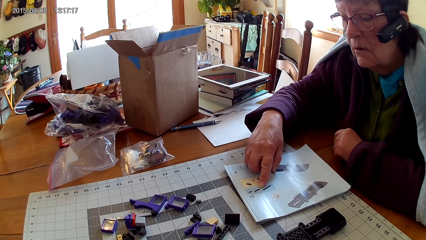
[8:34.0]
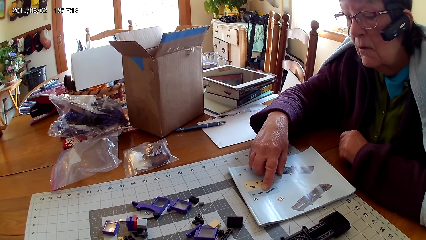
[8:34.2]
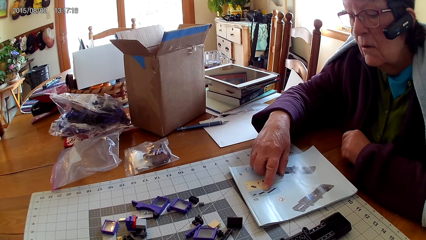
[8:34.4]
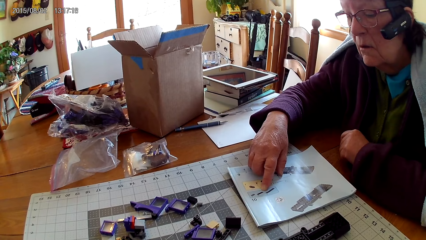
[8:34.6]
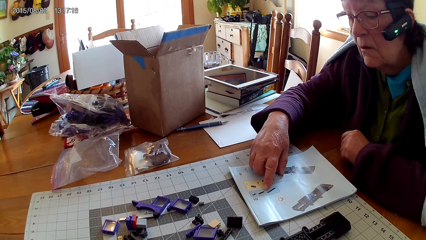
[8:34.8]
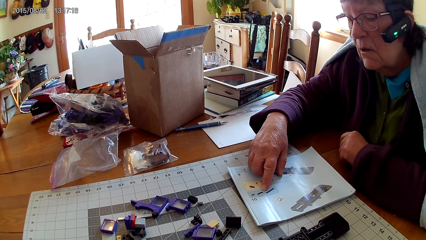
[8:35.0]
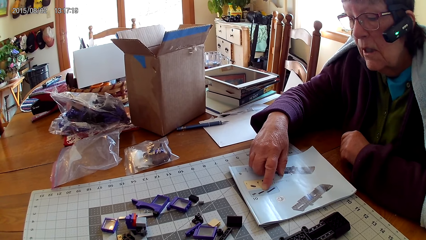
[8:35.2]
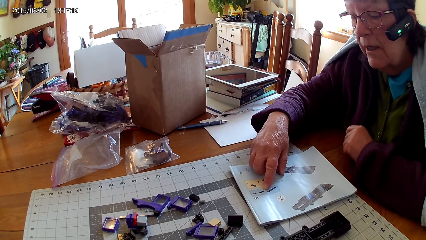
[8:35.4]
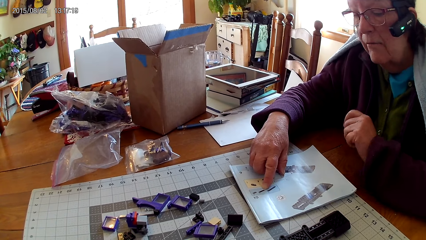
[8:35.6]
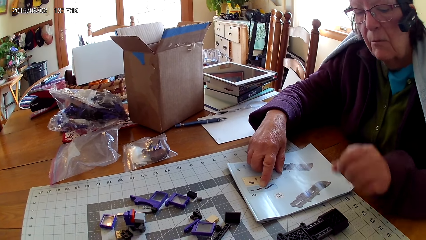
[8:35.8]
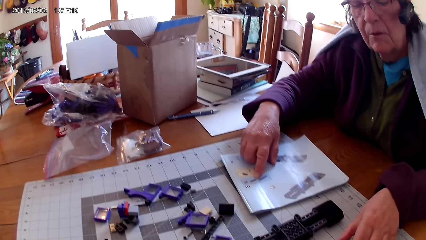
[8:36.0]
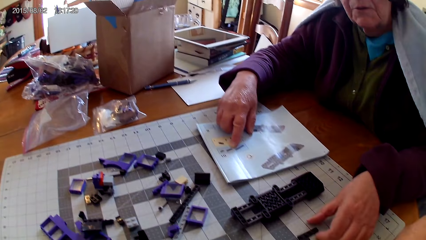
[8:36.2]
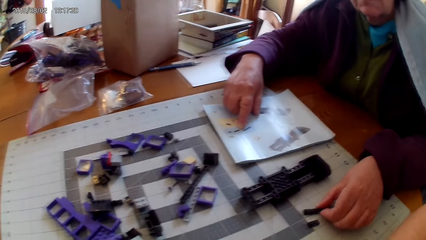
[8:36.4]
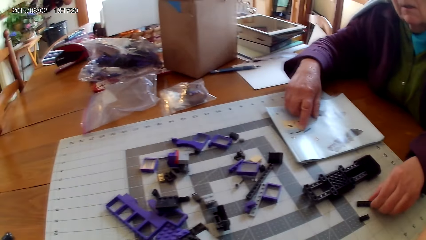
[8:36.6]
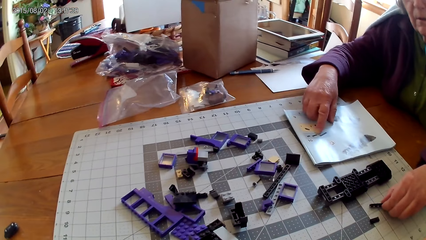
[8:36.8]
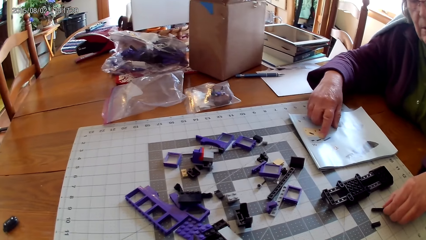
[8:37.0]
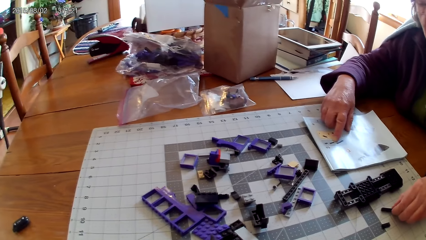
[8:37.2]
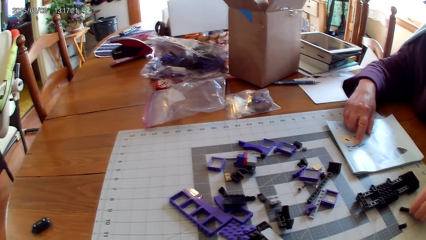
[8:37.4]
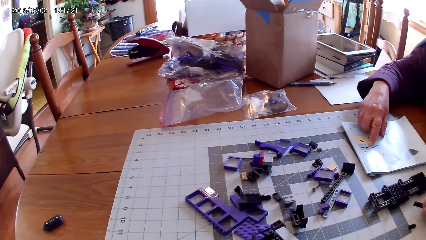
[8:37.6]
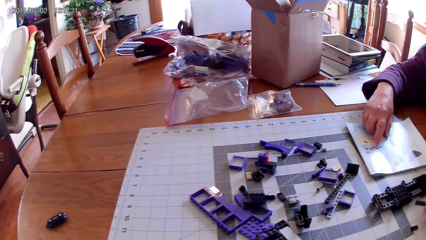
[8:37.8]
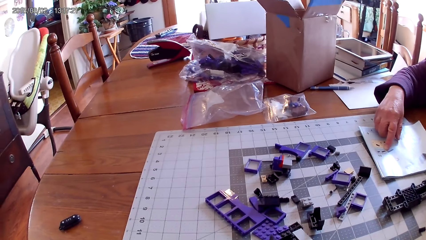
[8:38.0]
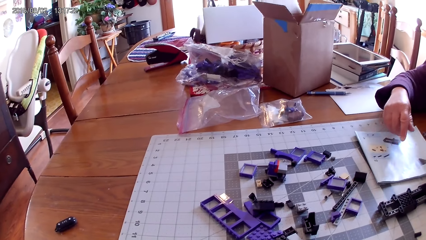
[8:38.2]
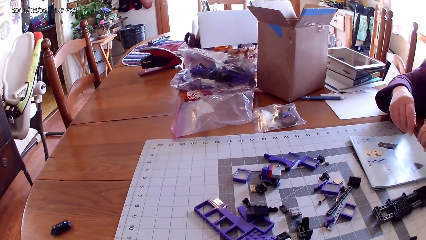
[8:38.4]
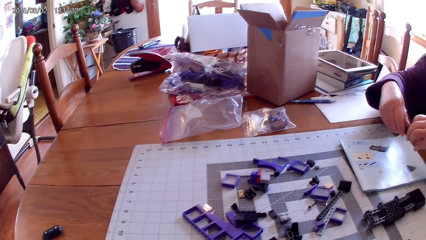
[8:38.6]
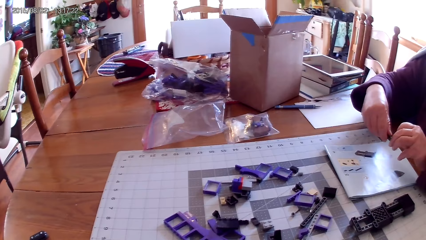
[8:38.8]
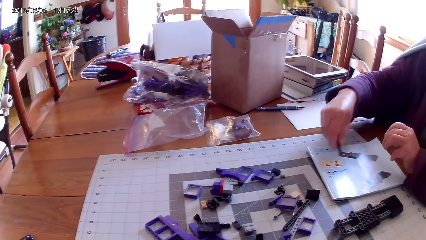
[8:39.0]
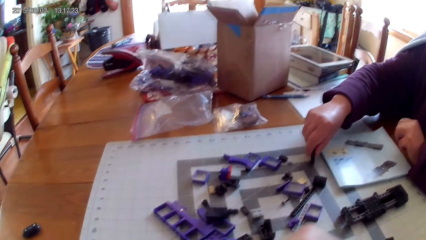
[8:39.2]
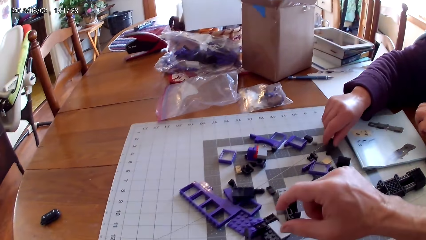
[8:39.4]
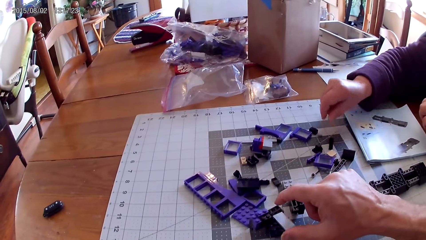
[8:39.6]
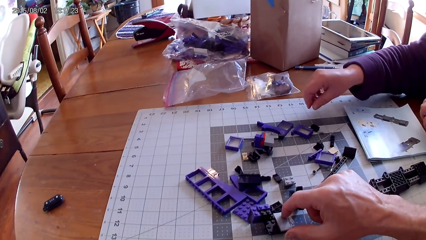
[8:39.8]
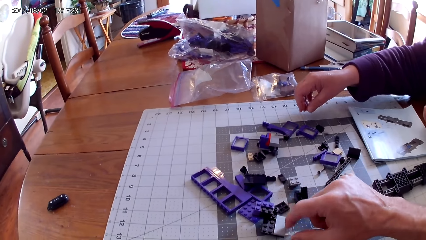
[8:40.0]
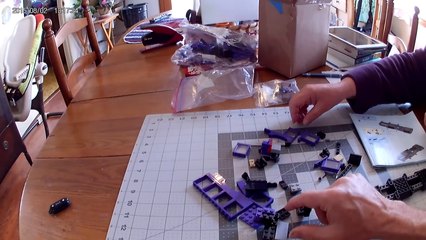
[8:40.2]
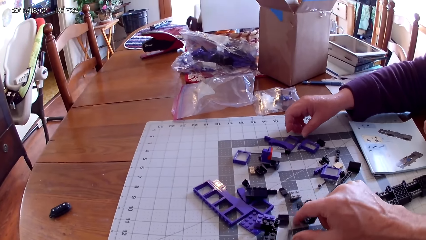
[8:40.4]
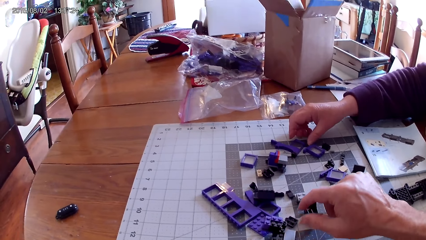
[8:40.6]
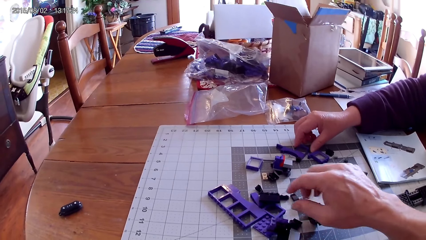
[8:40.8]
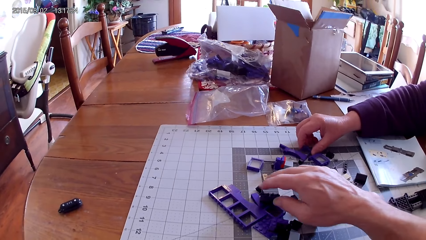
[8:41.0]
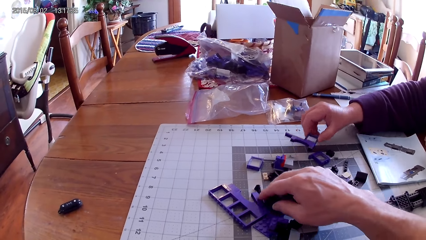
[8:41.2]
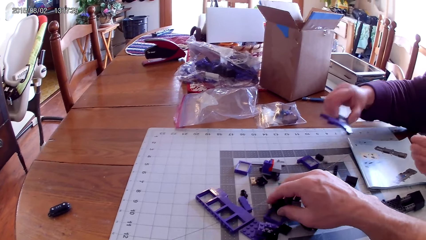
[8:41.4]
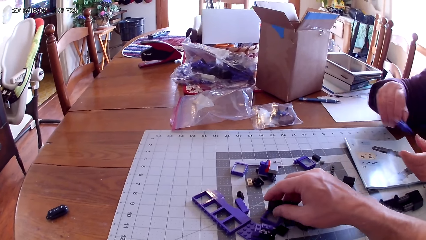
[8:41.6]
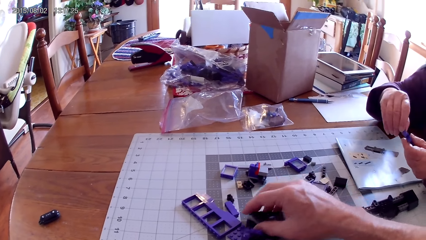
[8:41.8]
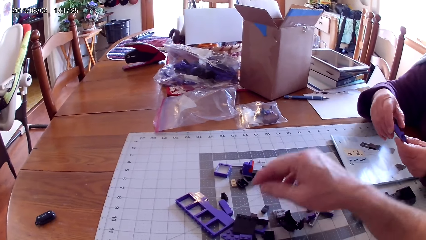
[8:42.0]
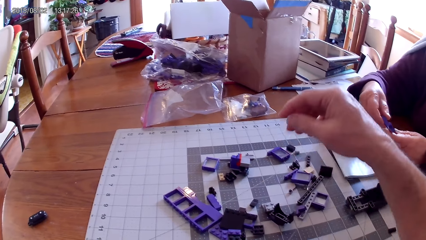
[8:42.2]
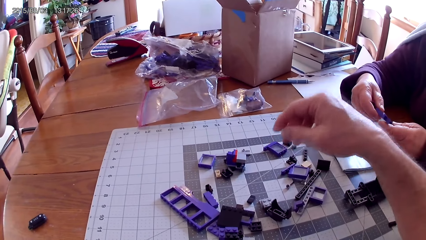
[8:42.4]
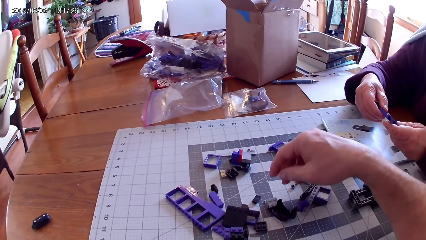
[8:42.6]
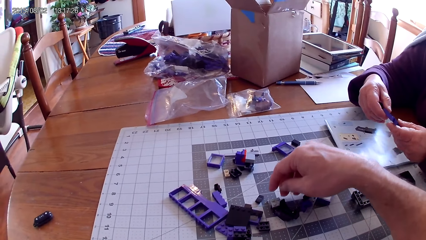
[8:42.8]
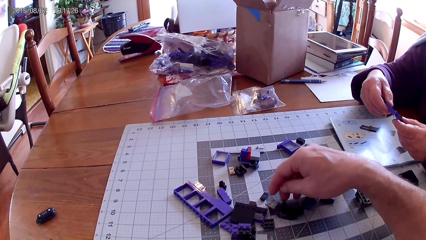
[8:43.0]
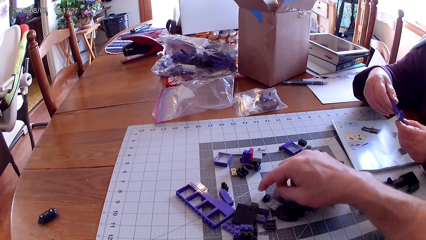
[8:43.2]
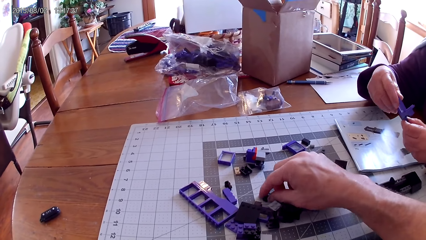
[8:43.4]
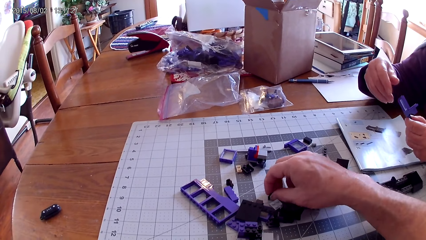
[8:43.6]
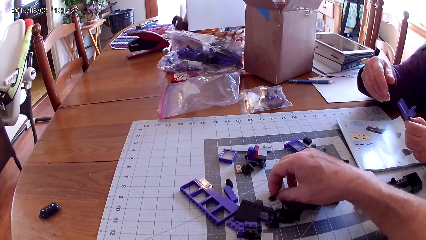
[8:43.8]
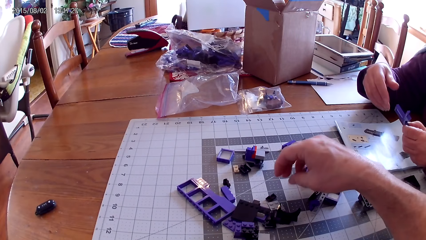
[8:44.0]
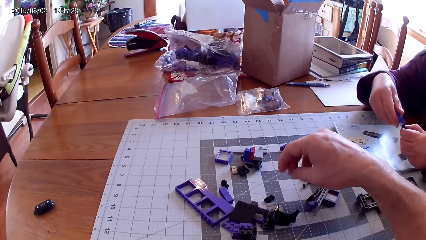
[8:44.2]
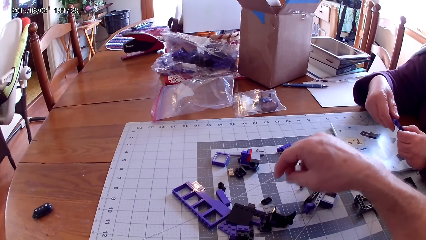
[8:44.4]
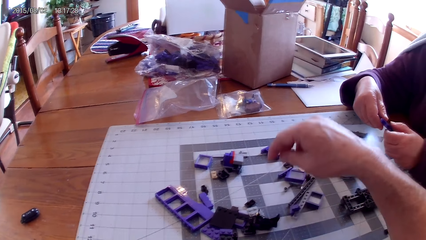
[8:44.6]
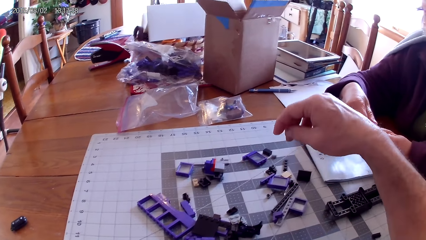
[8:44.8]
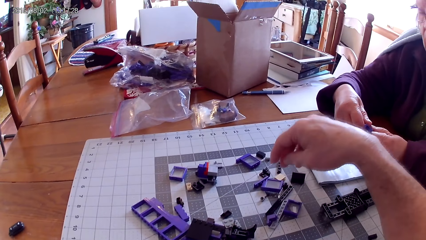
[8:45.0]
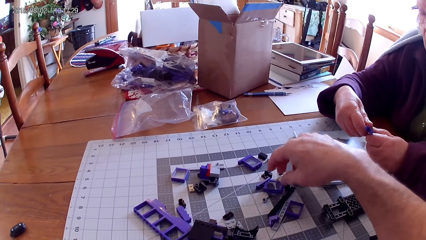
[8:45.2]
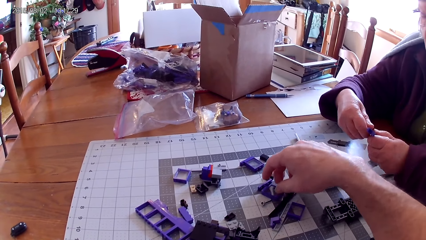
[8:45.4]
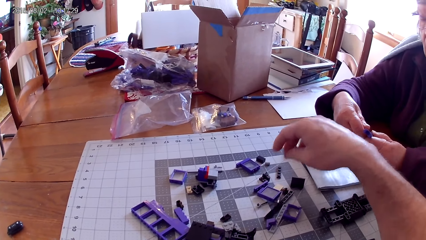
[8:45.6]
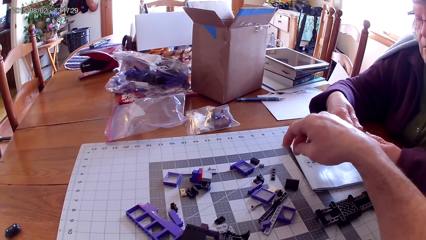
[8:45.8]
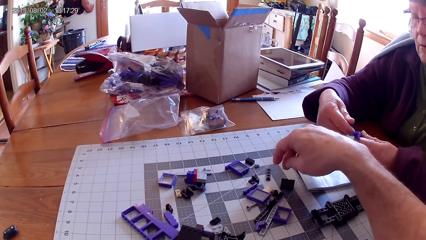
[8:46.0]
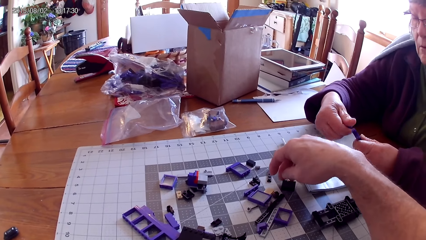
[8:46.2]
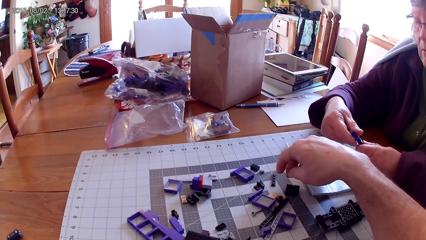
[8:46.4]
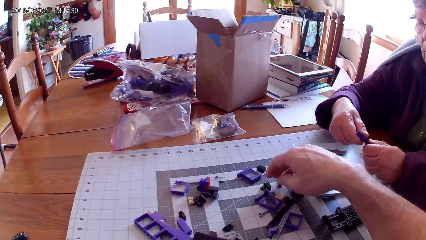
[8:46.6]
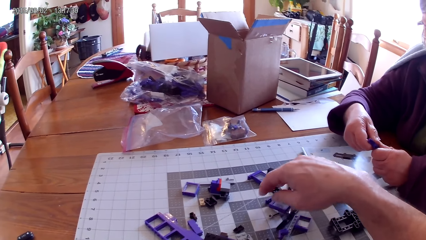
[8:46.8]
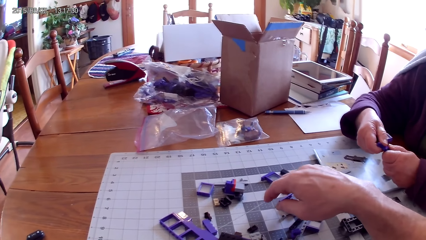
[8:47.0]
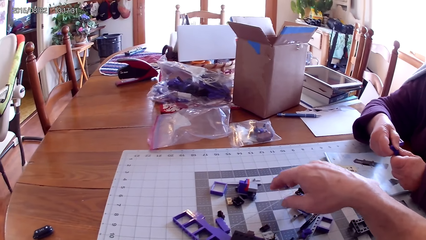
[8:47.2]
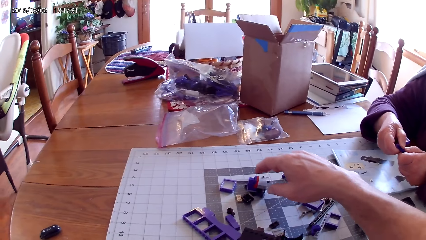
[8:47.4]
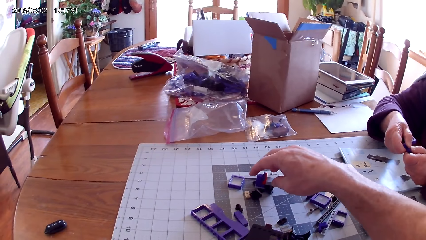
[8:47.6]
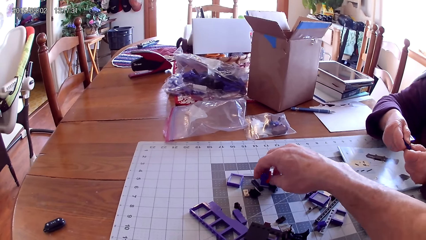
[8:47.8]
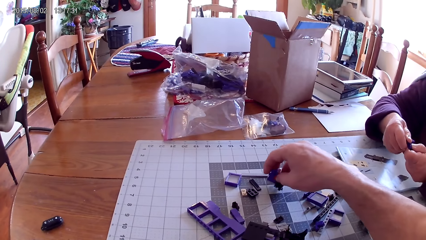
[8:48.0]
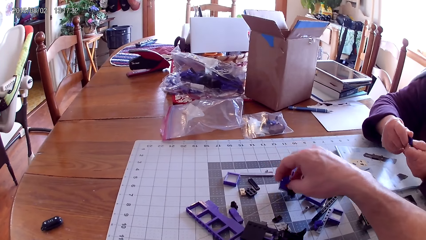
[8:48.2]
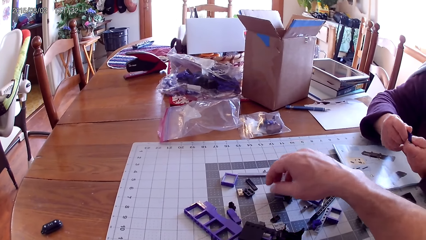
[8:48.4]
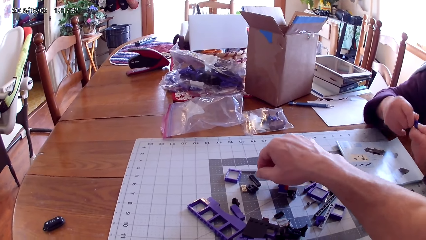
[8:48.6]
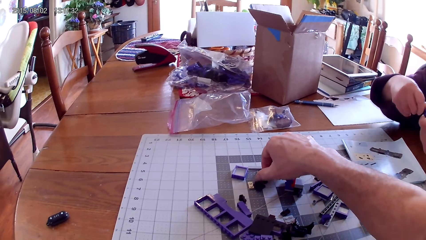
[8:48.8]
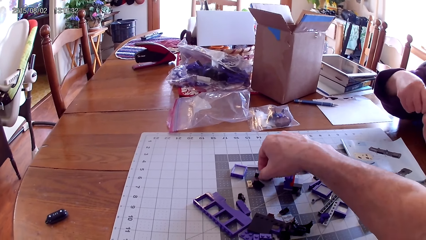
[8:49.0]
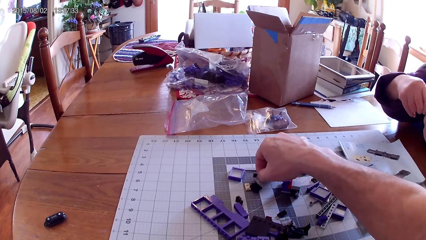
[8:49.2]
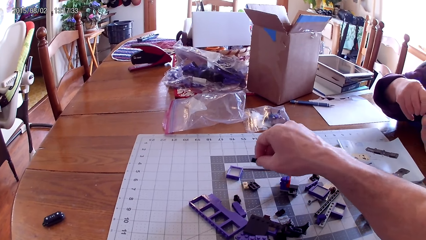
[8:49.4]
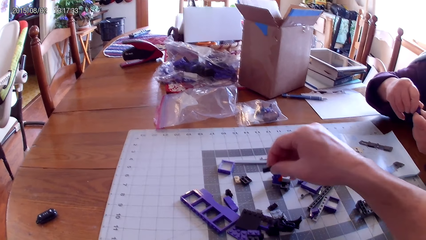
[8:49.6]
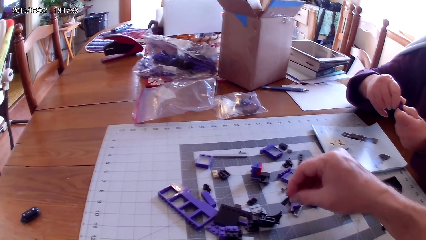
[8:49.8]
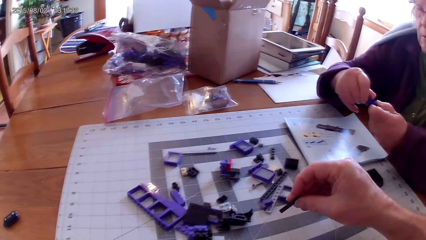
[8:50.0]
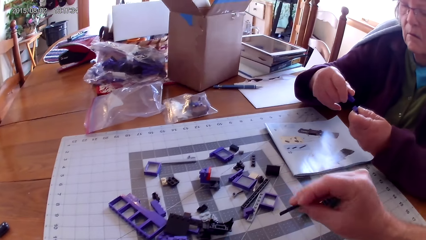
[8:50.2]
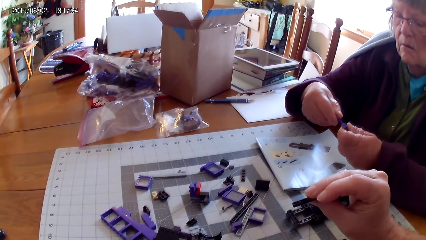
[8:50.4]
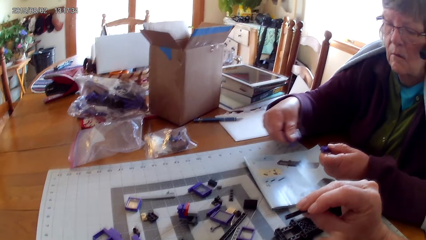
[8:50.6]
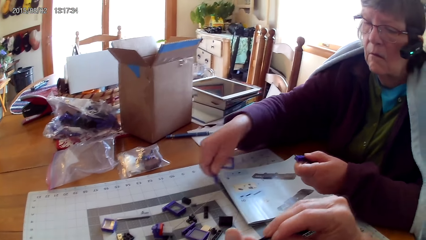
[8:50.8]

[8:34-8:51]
A woman reads the manual book. She takes a spare part. The camera wearer looks around. The woman holds the spare part with the other hand. She puts the spare part on the table. The camera wearer arranges spare parts on the table. The woman takes the spare parts on the table. She holds the spare part with both hands. The camera wearer raises their hand. They arrange the spare parts on the table. The woman loosens the spare part.
